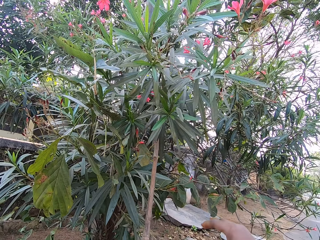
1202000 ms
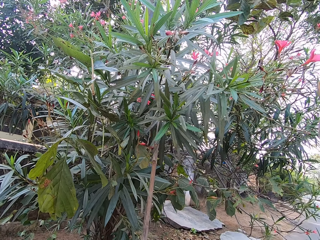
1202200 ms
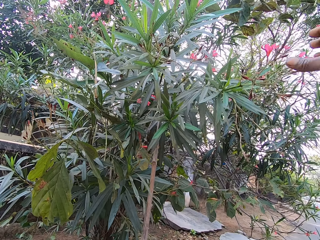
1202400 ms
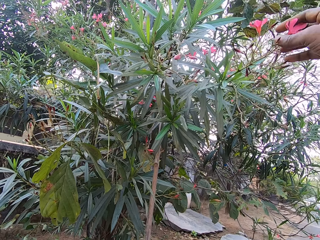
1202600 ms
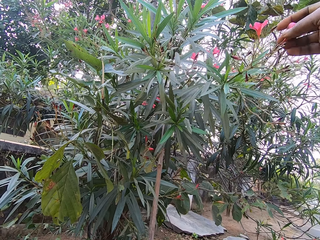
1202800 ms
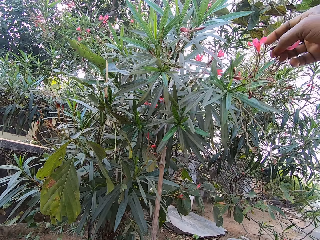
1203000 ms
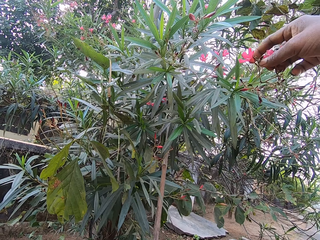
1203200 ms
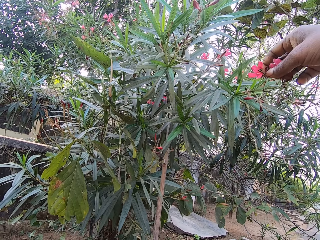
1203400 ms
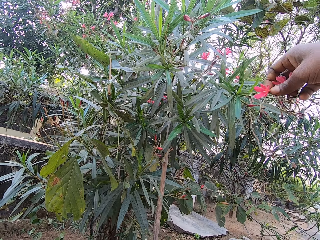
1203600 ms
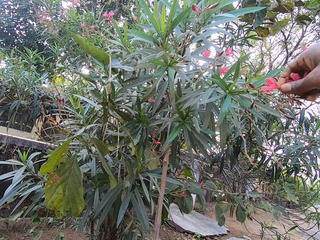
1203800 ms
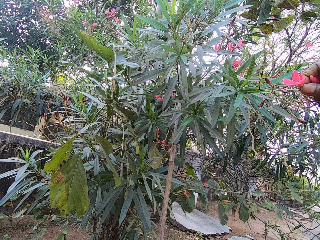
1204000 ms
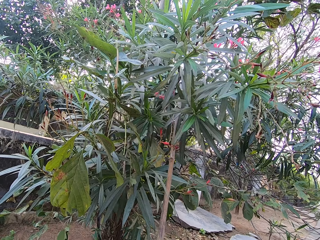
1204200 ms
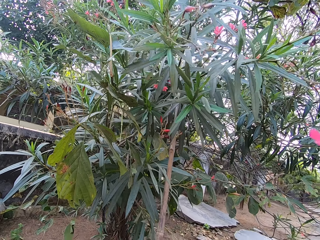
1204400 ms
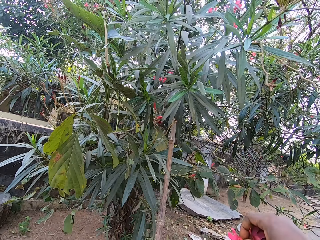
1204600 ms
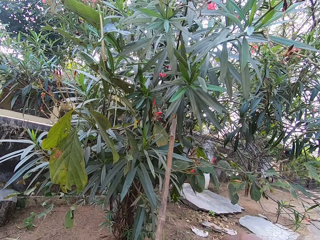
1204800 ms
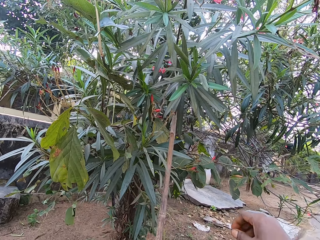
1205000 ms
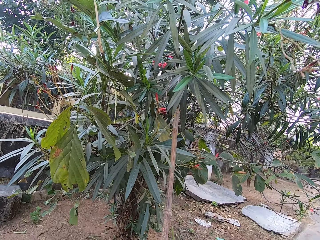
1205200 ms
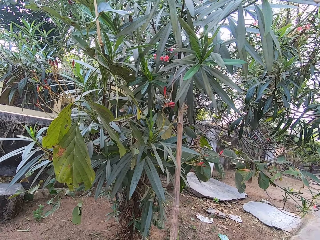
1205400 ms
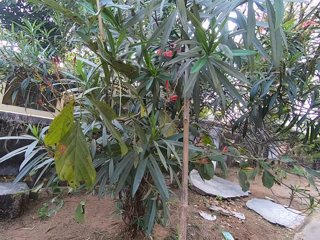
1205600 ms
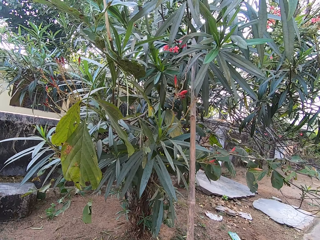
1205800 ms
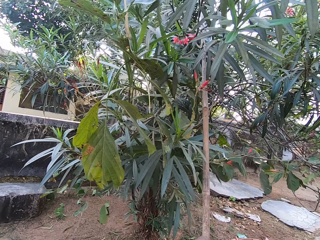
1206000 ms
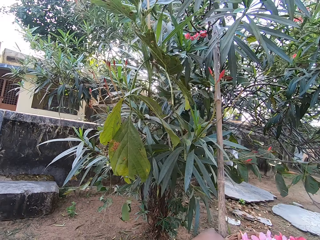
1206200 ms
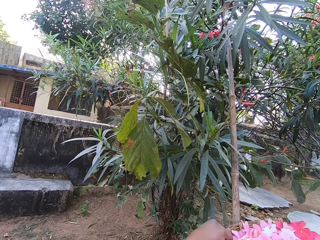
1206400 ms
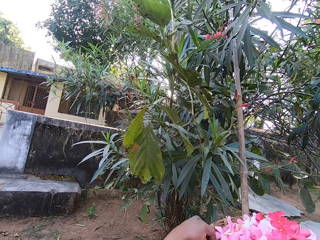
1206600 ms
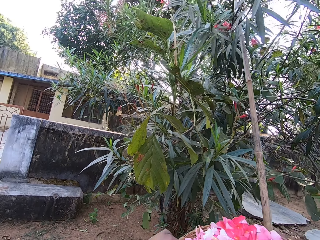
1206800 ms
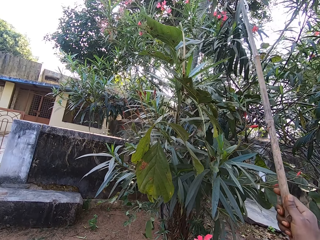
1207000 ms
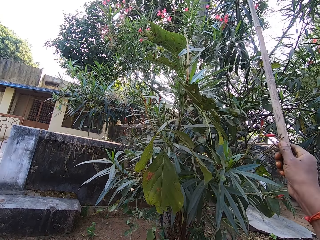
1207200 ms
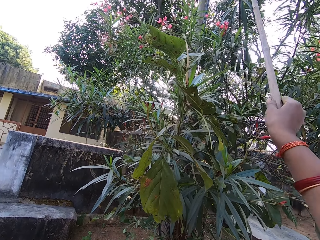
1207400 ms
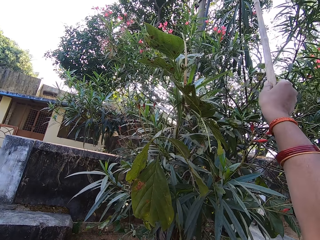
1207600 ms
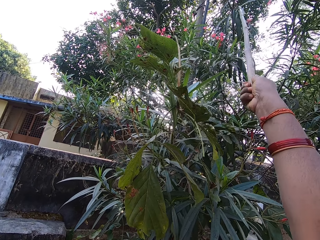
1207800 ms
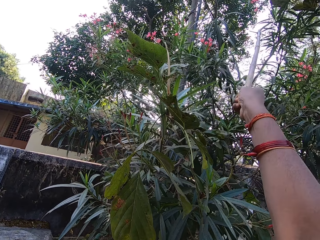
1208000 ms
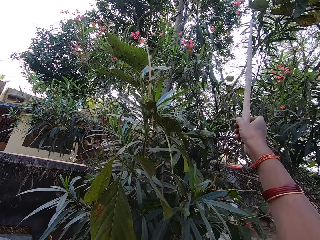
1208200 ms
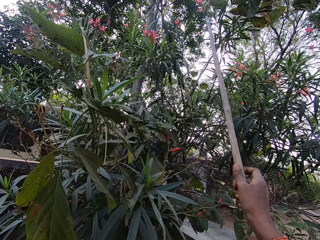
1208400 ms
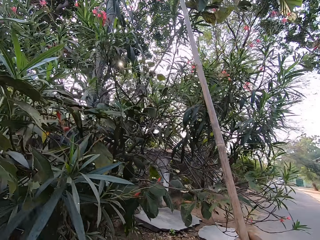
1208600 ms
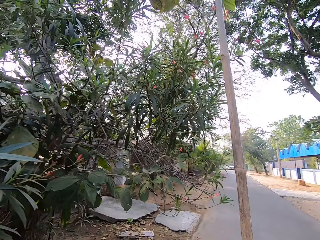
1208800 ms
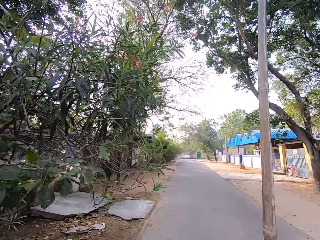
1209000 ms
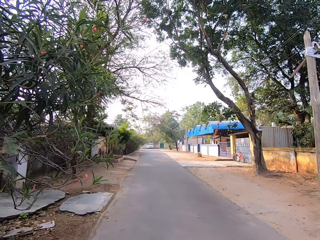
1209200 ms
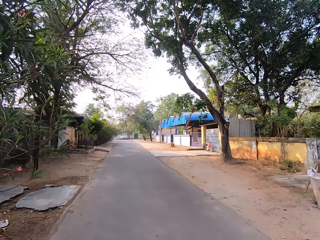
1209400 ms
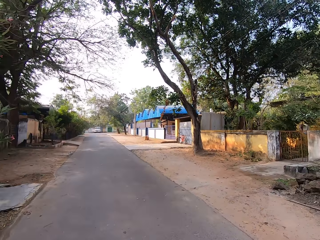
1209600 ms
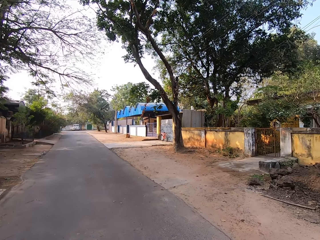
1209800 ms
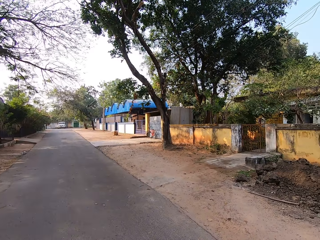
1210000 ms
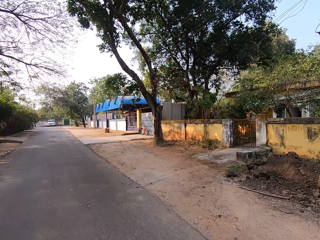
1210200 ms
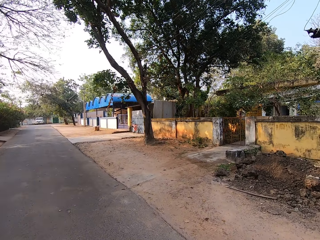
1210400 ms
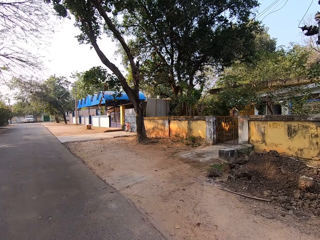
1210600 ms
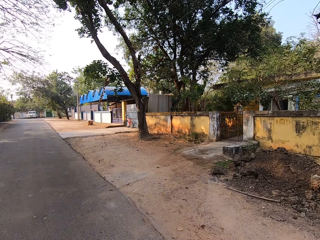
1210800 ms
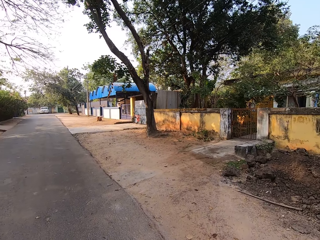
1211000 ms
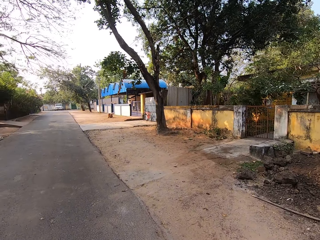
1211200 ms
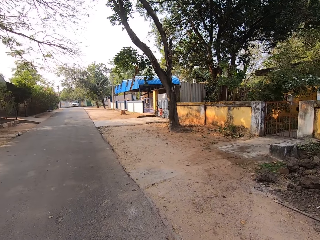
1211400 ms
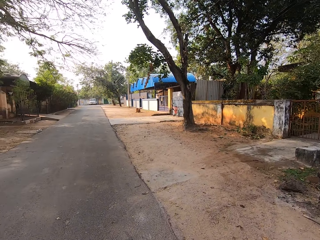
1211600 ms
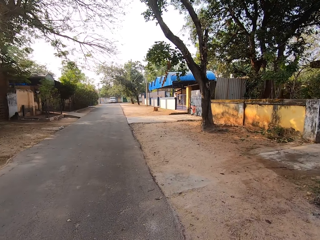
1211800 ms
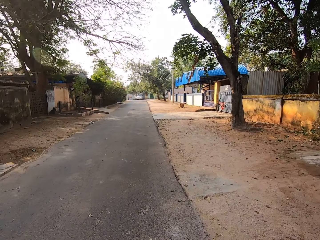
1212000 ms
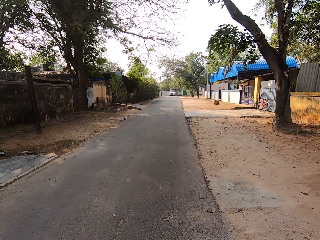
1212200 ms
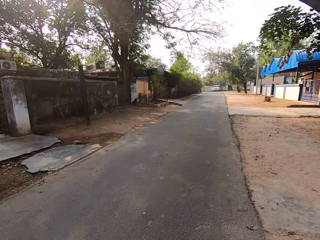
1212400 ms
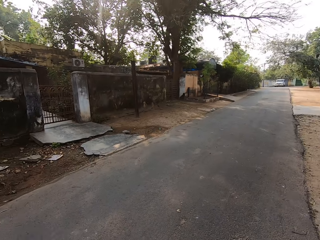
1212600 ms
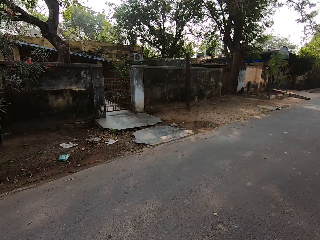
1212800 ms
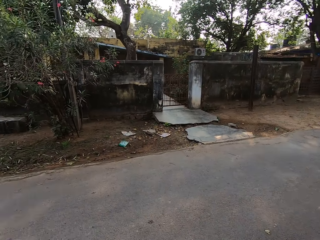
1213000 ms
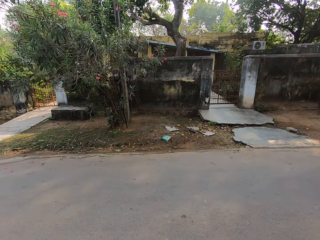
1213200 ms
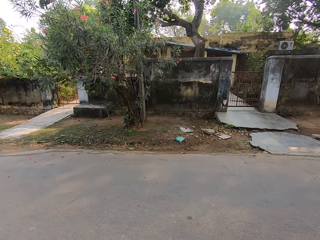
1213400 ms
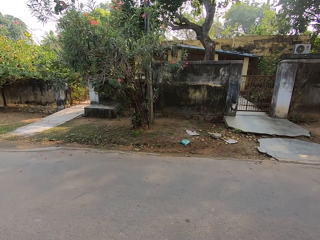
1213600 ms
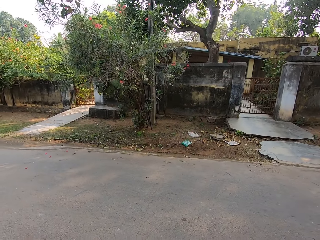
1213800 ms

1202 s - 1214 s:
The camera wearer cuts a flower petal from the tree with her right hand. She transfers the stick from her left hand to her right hand. She lifts the branch of the tree with the stick in her right hand. She removes the stick from the branches. She walks on the road.

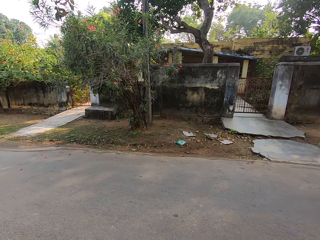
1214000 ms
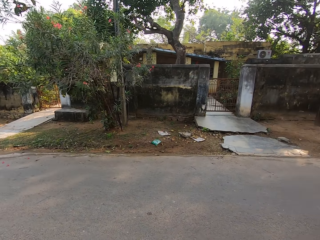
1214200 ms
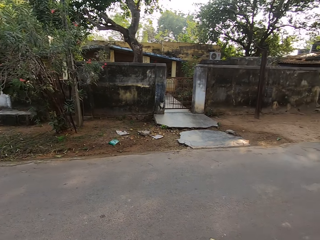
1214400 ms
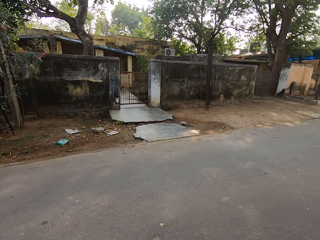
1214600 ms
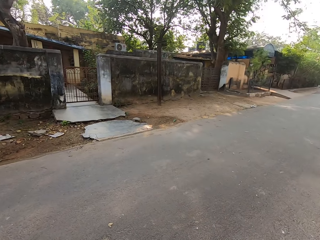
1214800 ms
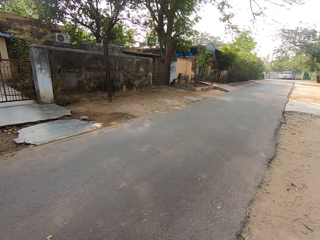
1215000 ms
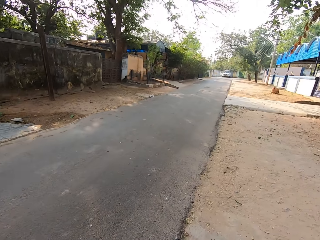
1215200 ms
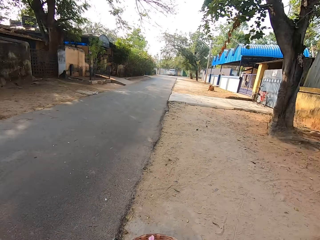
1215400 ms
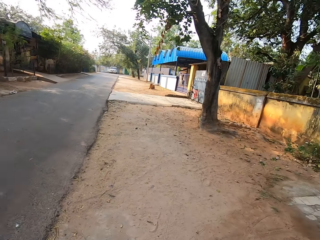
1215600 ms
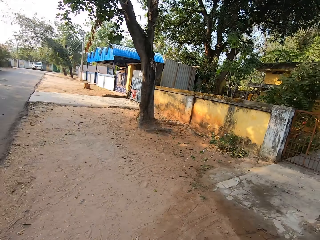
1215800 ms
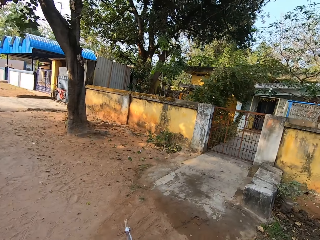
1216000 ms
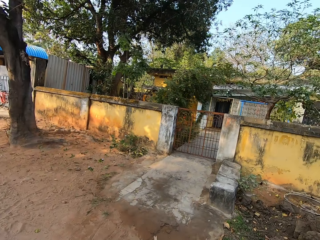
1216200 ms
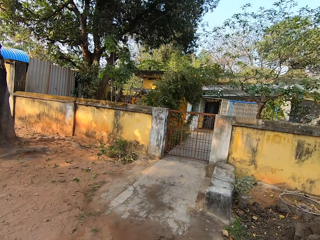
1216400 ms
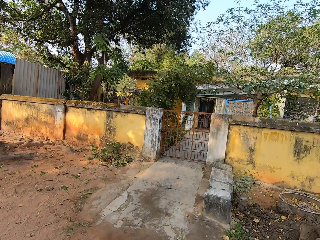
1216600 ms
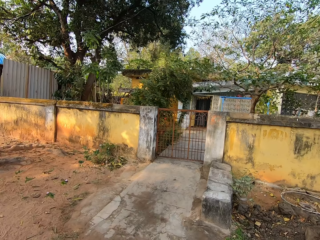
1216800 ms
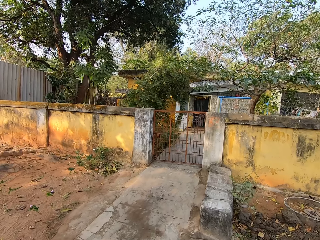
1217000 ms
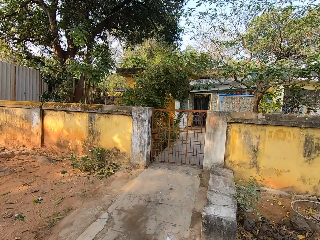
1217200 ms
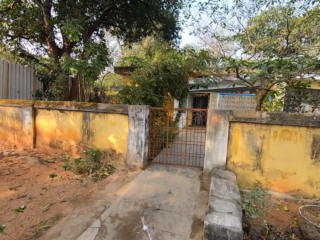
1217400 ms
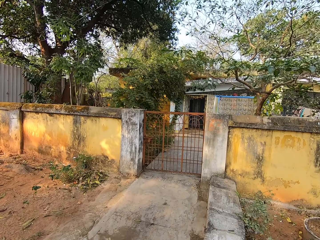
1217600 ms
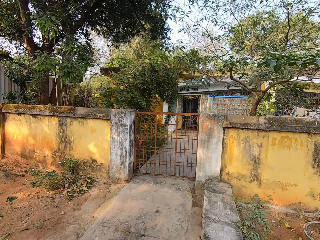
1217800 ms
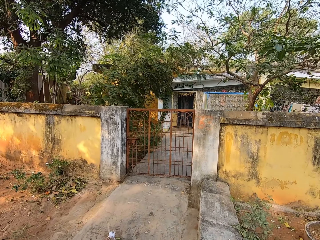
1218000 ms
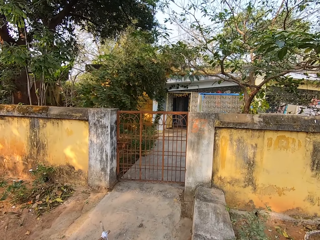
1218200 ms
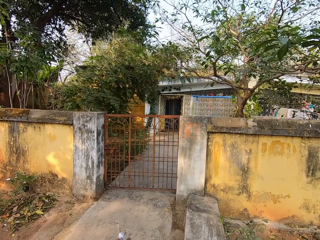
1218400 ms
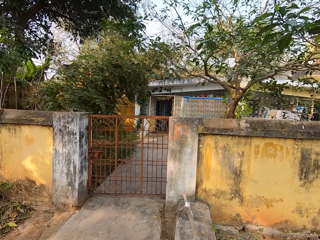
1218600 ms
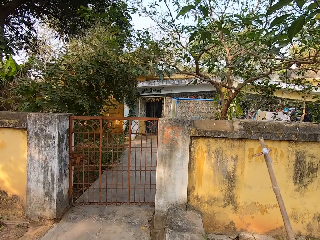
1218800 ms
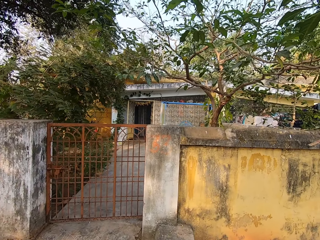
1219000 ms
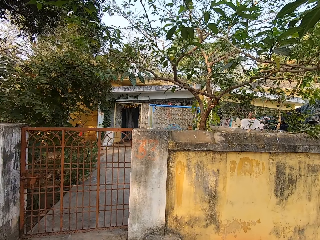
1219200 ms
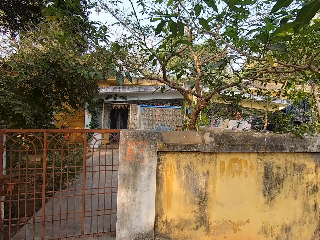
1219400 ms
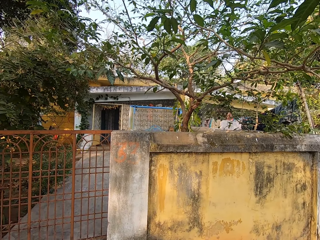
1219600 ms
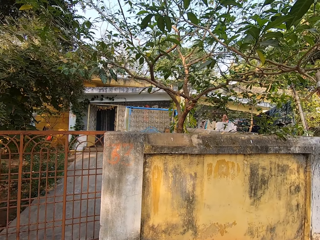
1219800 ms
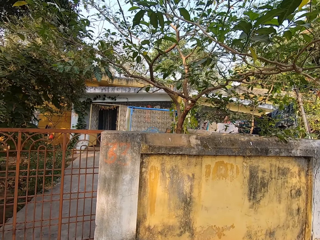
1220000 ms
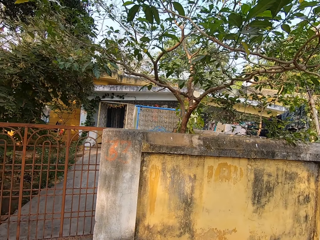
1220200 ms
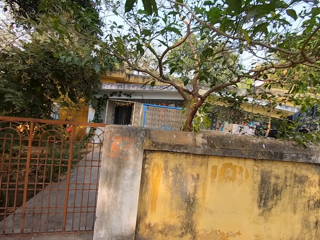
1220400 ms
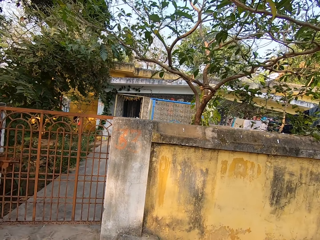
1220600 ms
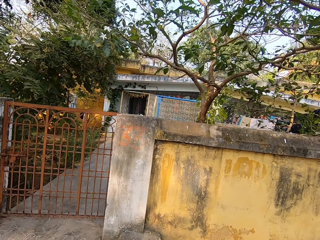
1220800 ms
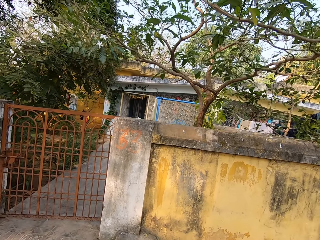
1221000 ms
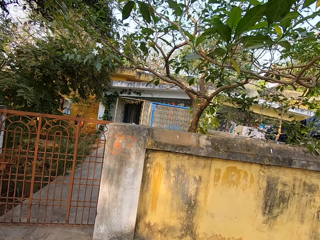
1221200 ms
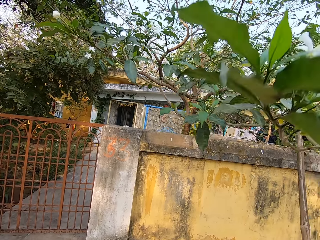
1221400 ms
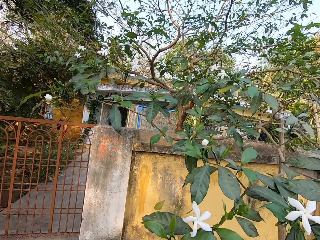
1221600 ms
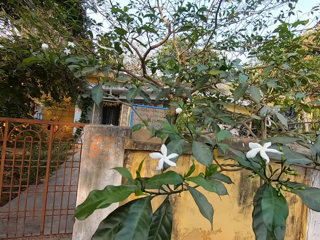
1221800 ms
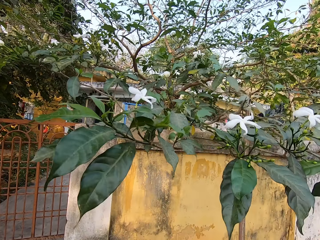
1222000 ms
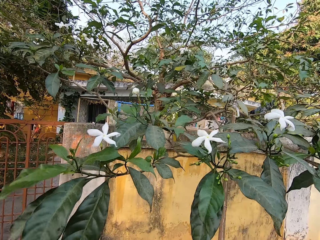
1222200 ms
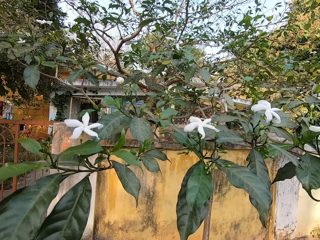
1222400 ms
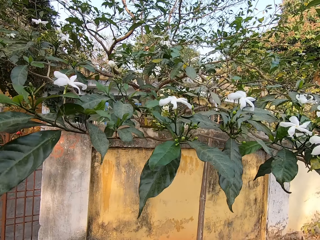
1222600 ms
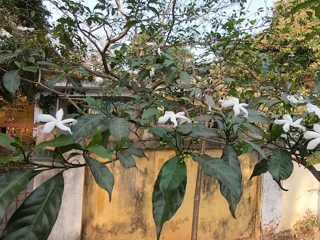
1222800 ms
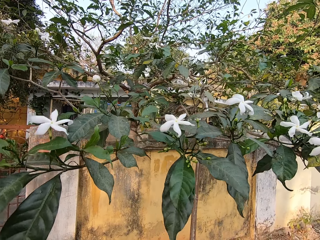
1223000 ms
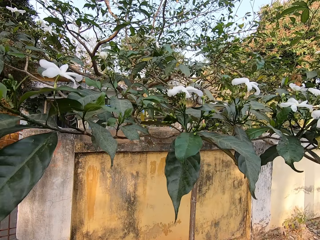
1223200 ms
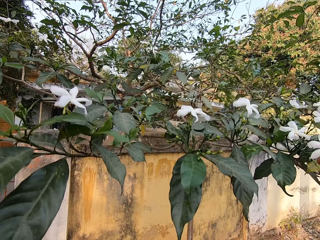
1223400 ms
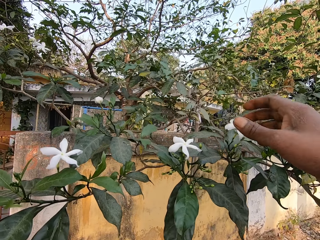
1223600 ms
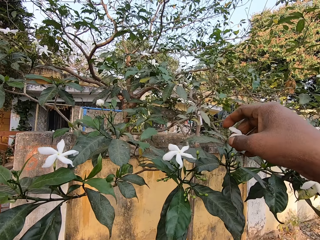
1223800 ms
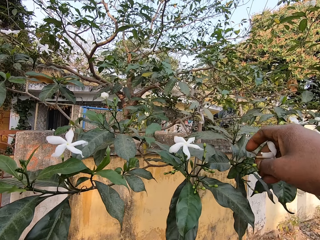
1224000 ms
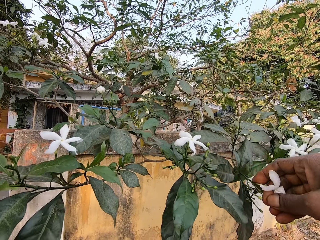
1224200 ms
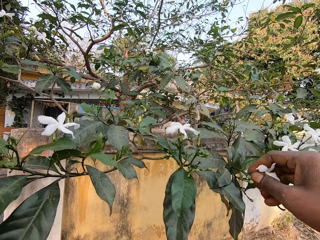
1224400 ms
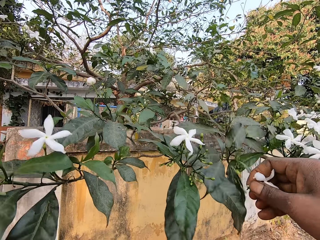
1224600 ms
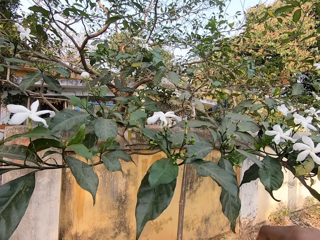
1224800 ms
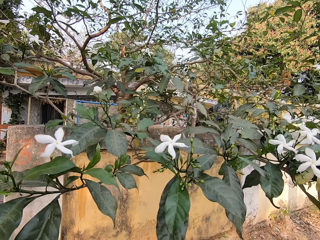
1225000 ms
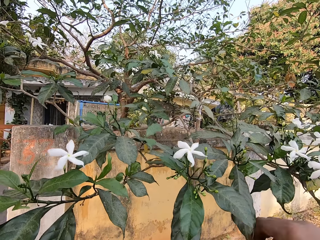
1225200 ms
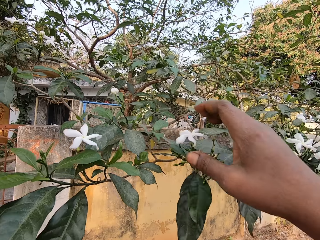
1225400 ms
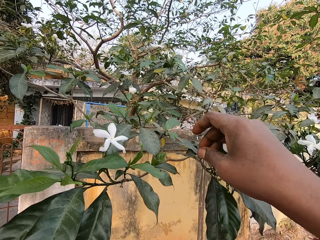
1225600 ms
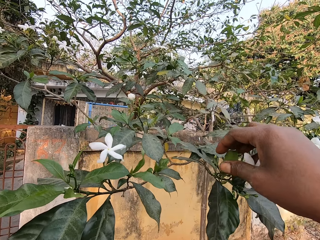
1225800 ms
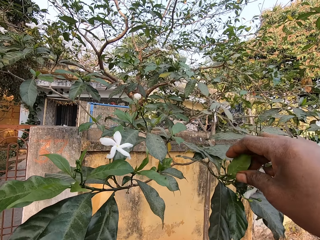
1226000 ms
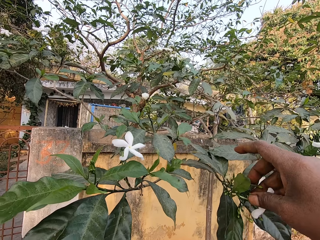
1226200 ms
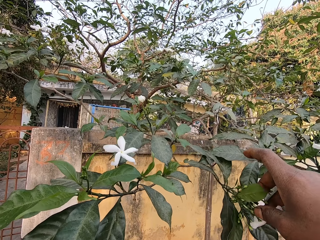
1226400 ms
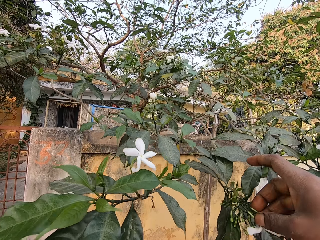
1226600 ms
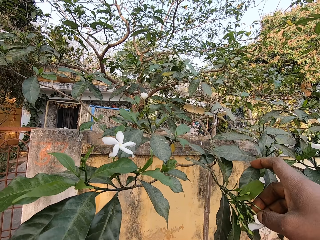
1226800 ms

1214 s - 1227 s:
The camera wearer walks towards a tree inside an apartment. She puts the stick on the branches and pulls the branches with the stick. She cuts a flower petal from the tree with her right hand, and again.
